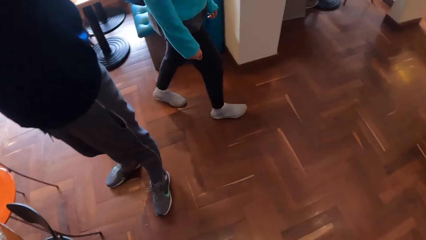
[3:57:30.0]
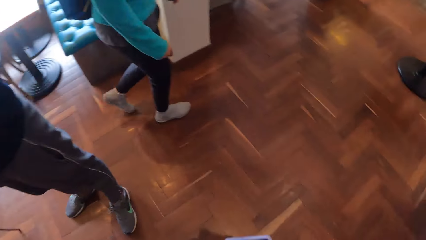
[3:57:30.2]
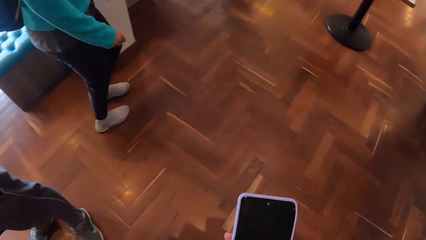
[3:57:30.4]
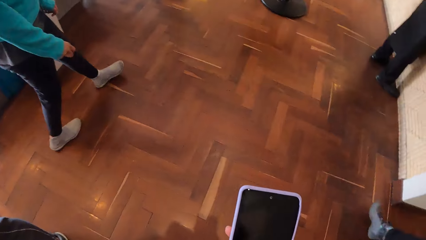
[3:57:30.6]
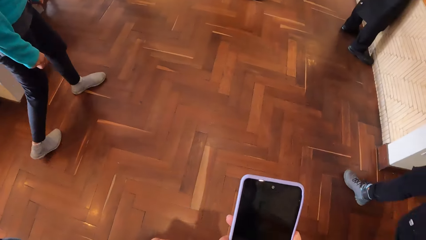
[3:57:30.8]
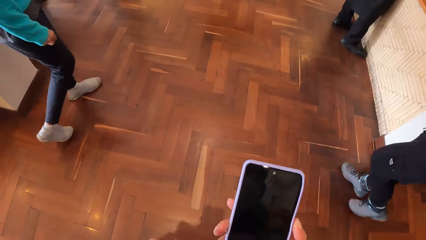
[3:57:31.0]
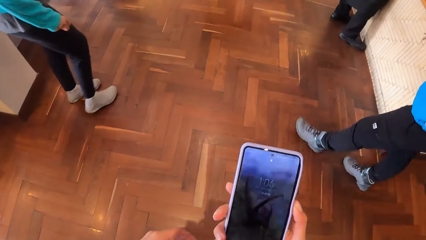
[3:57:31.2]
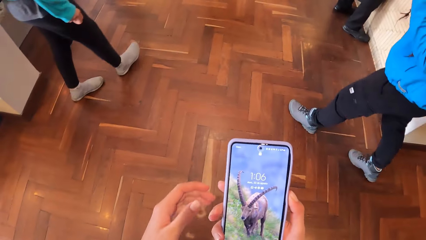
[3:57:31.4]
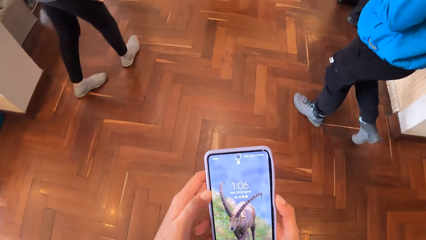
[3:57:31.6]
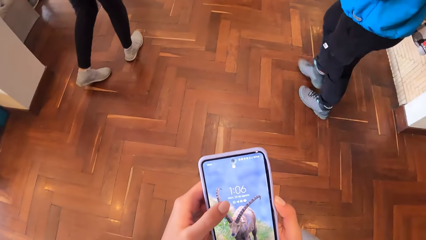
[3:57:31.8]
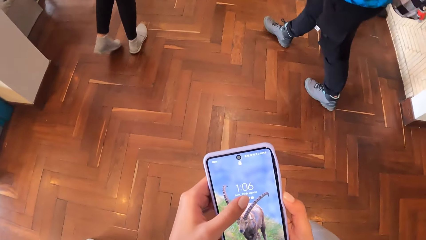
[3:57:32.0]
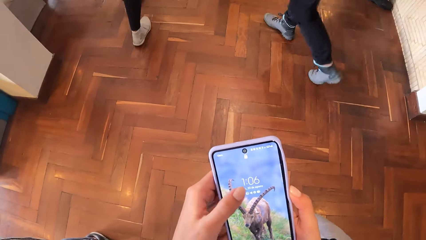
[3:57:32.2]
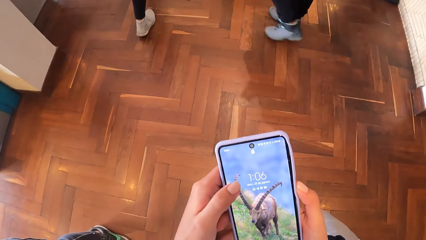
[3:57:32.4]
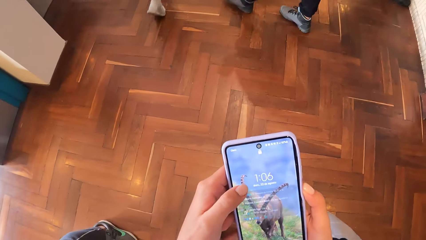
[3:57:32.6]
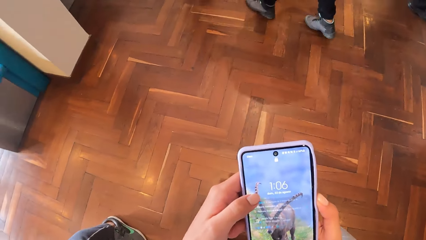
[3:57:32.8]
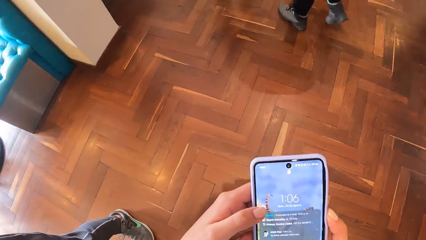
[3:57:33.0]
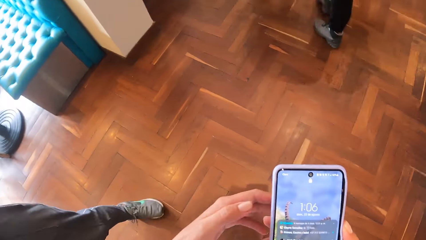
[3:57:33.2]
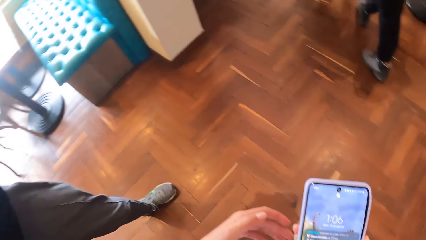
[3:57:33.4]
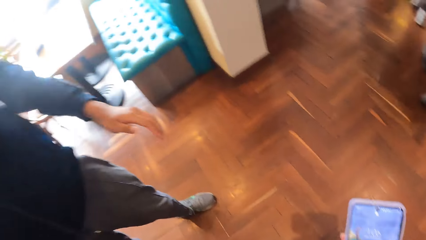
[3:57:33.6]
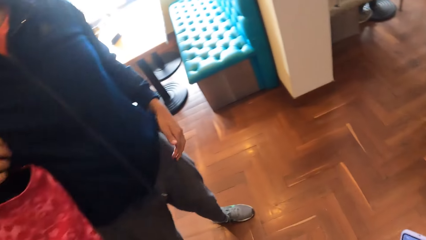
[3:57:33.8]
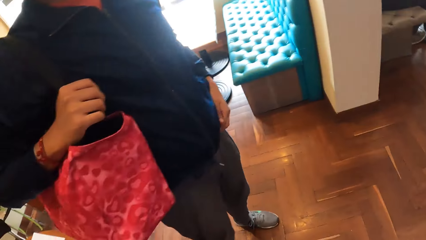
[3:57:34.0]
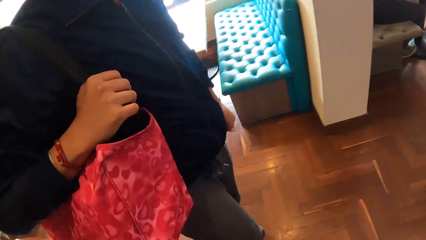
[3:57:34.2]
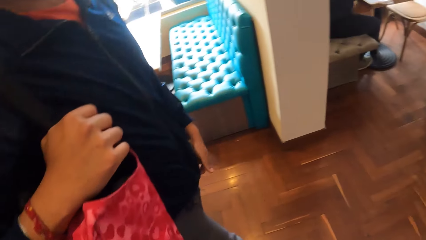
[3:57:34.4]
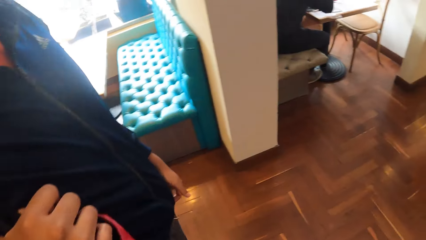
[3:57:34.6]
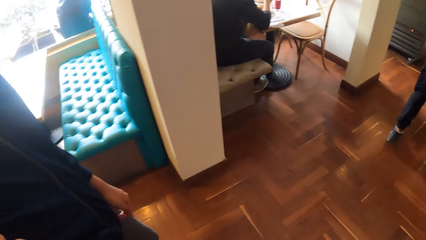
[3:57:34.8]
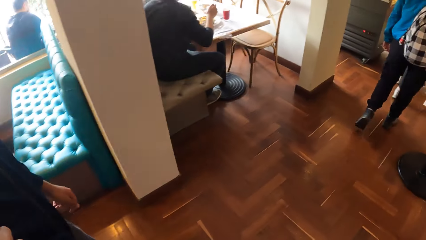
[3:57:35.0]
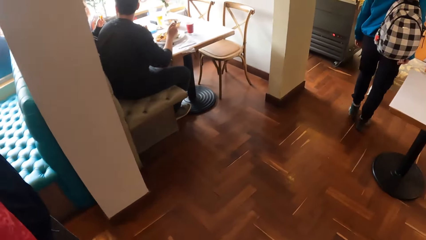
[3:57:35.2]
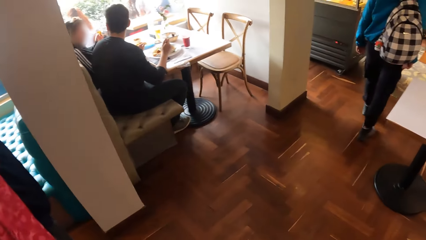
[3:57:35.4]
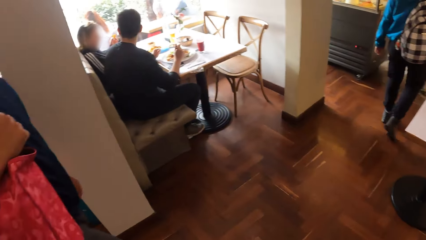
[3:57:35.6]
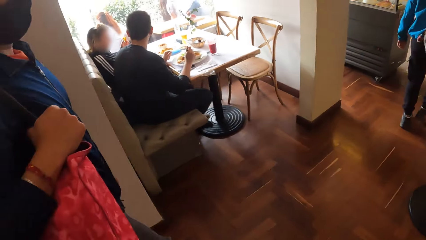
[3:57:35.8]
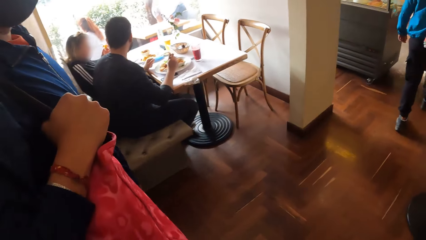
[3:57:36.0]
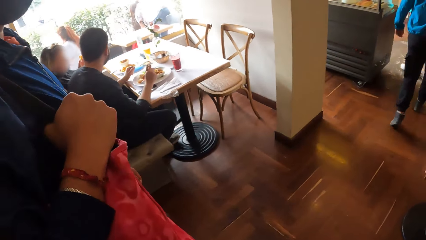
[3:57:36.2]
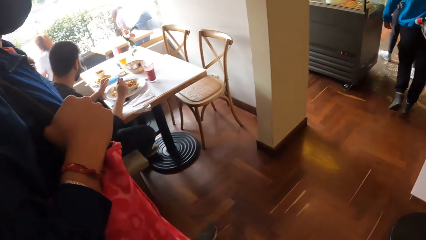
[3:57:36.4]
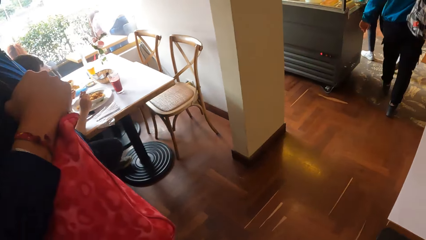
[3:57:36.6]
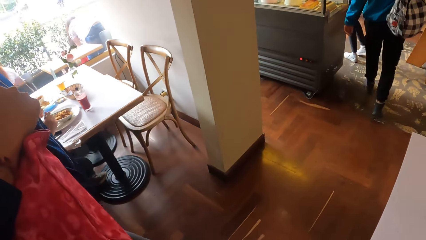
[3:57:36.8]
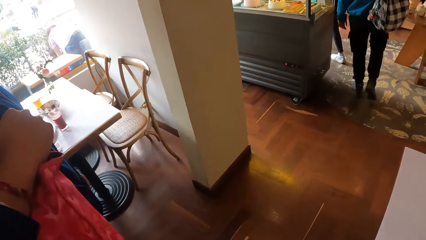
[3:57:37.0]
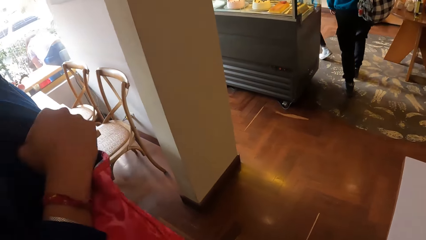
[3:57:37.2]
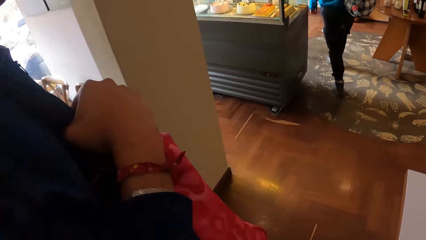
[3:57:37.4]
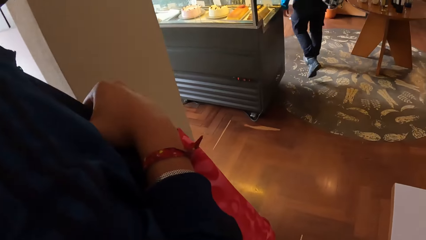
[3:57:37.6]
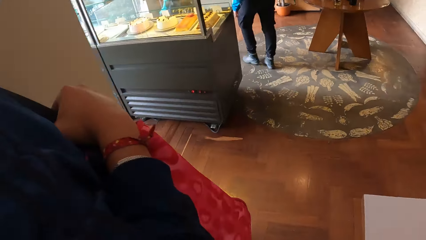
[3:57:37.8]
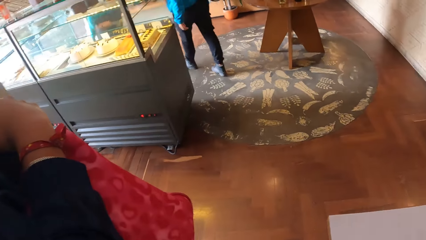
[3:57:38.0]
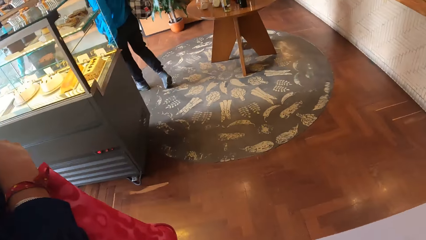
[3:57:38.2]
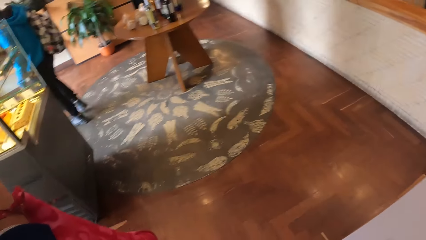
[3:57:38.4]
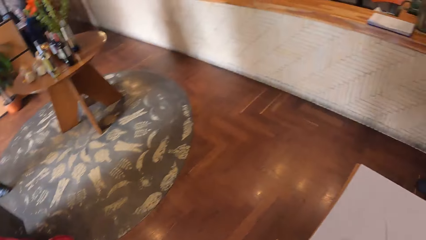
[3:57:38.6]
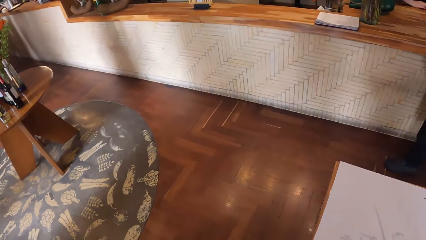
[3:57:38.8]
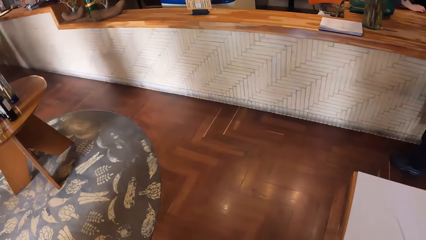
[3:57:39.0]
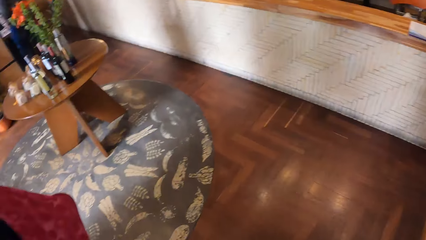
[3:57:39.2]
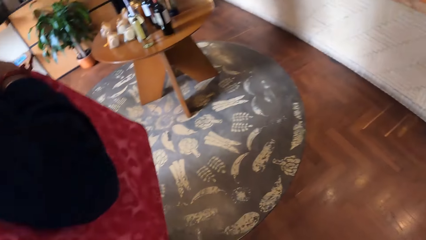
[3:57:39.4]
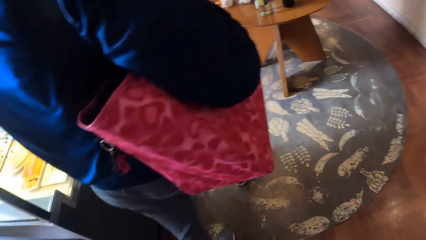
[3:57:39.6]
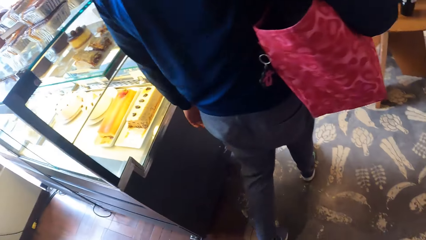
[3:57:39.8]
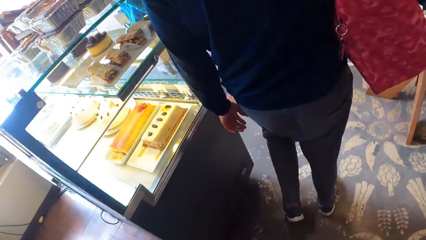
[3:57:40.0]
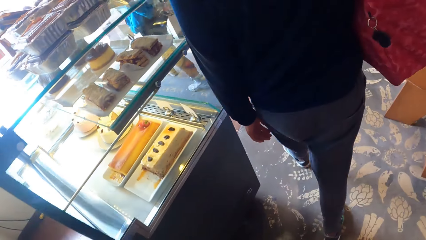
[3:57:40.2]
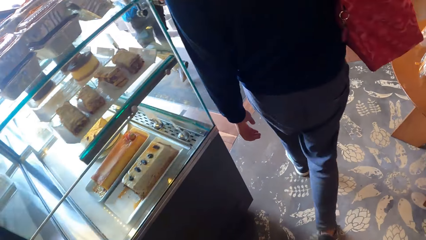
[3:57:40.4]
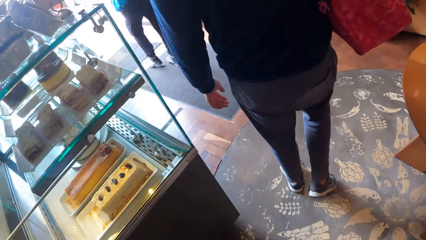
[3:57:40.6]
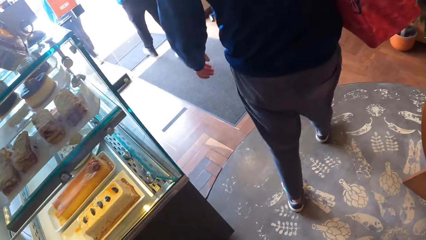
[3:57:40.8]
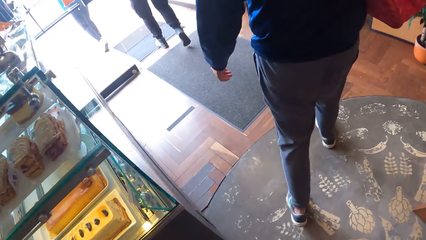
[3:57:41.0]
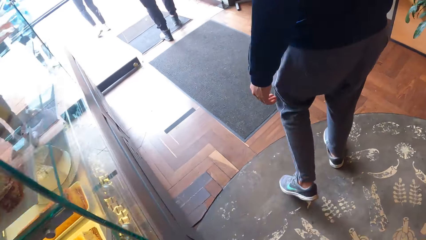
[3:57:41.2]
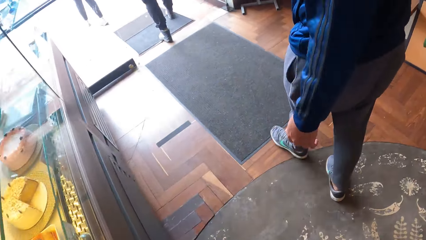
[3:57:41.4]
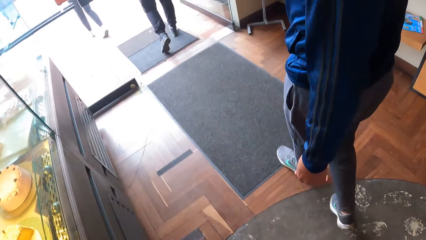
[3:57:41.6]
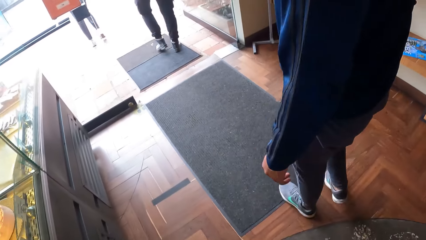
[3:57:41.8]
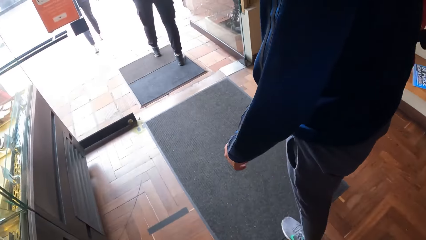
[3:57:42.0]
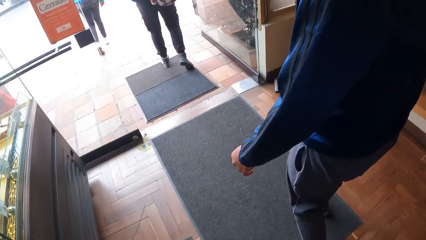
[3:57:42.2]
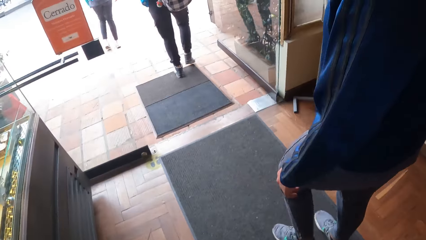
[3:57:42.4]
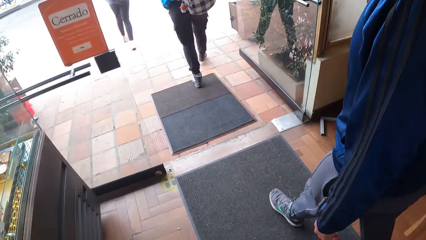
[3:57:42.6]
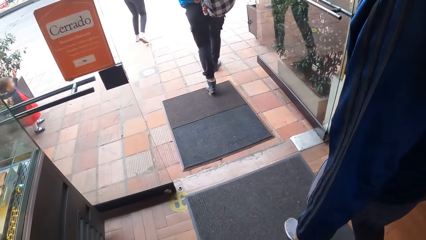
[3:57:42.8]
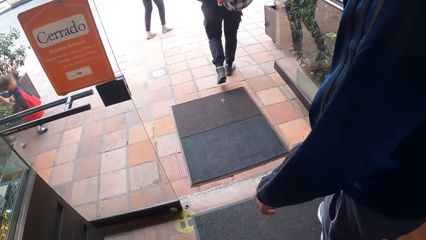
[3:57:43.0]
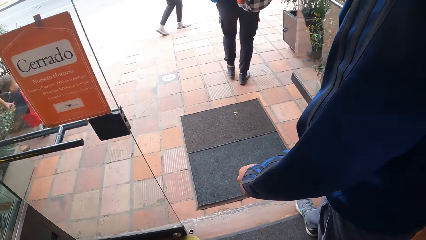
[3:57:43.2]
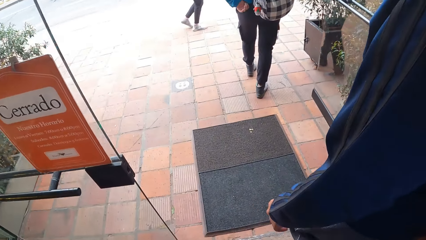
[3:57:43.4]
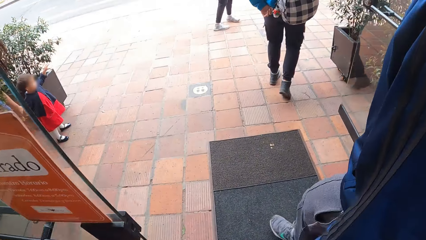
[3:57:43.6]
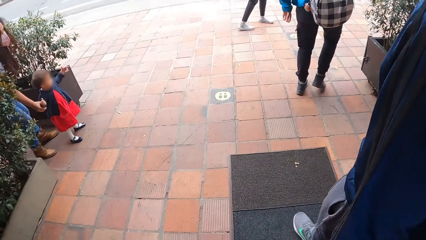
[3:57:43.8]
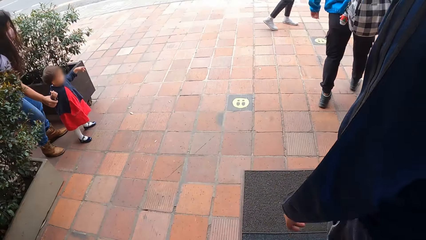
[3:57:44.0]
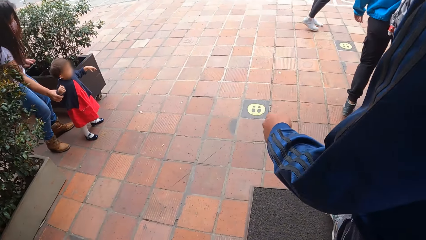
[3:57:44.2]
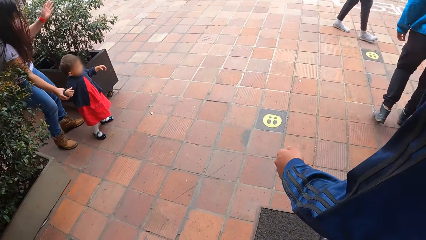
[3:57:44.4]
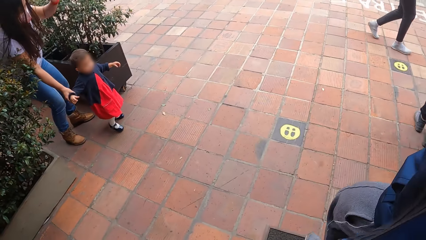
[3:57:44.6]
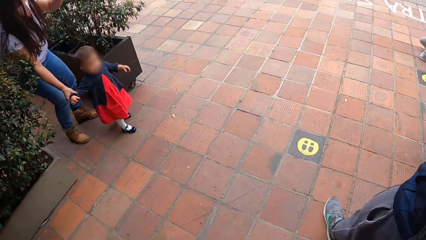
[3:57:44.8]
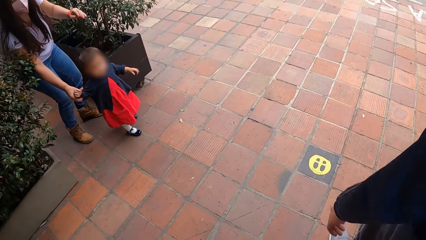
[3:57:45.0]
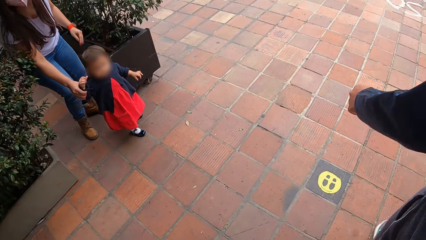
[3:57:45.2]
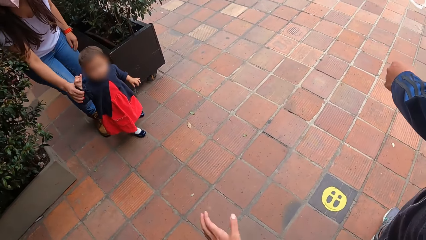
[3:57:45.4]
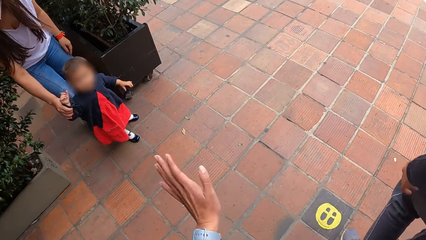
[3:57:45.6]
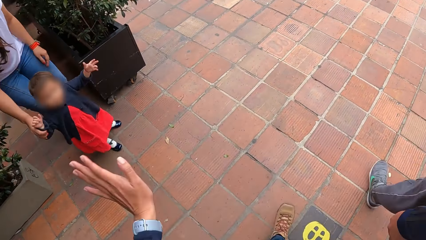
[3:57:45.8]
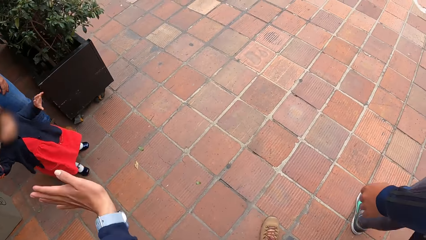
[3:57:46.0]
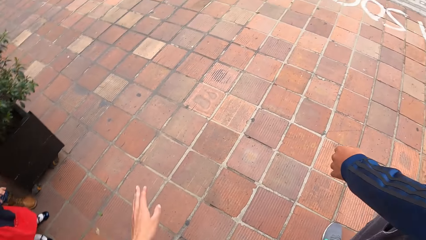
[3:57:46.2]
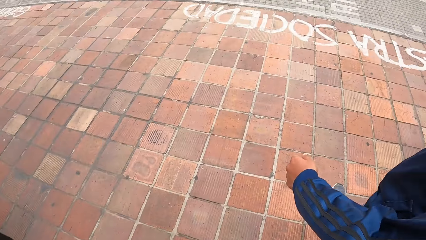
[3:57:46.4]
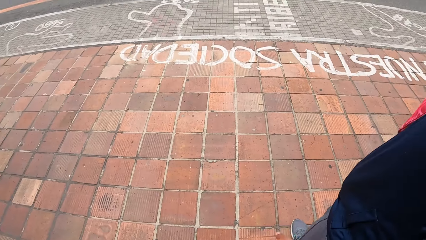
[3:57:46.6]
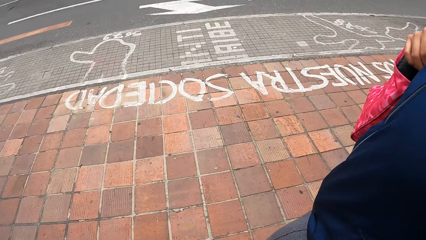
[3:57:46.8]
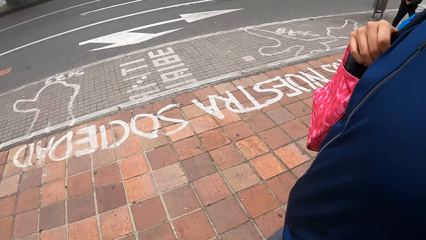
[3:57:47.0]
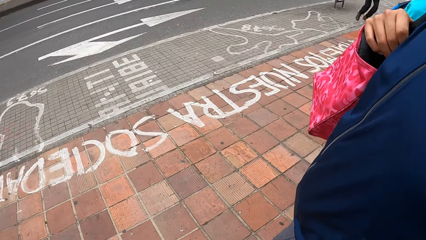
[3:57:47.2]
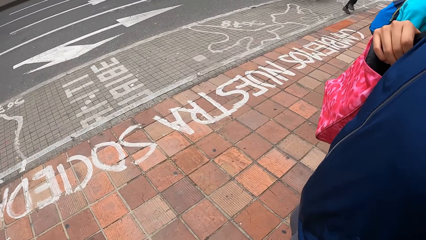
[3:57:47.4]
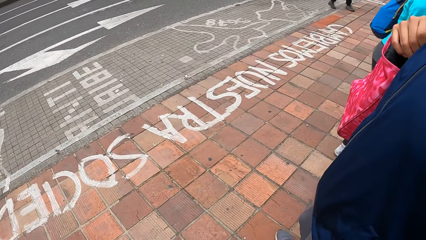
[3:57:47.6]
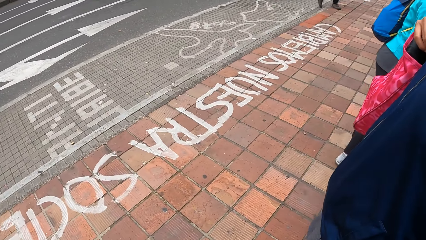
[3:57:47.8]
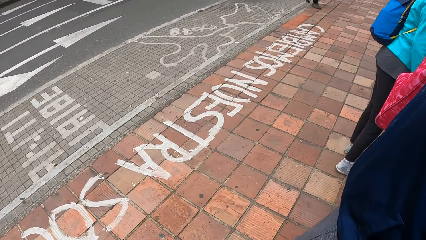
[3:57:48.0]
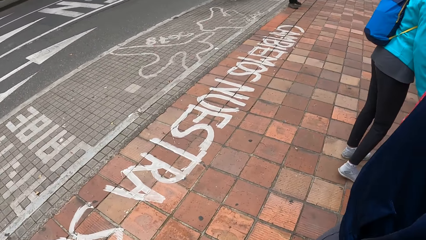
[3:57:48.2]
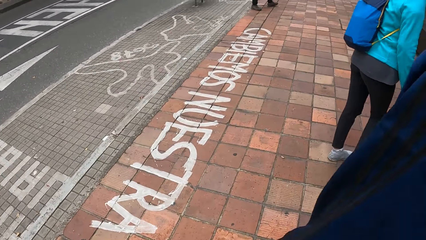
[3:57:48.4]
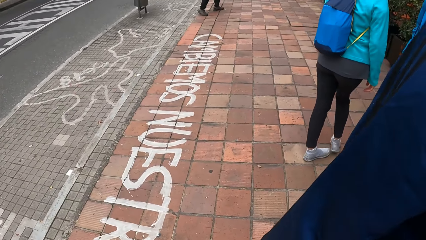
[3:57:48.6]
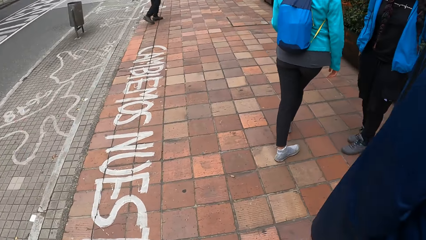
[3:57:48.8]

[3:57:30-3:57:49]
The camera wearer operates a phone with both hands. A man walks away. A lady walks away. Another lady walks away. The camera wearer walks out of the restaurant. They move around. They wave at a baby.
